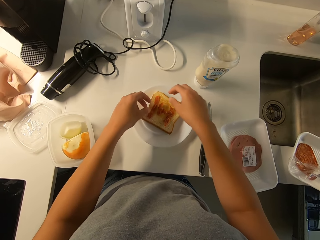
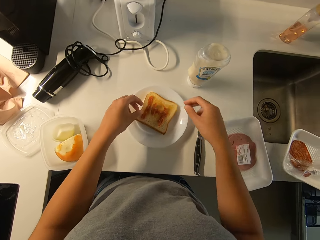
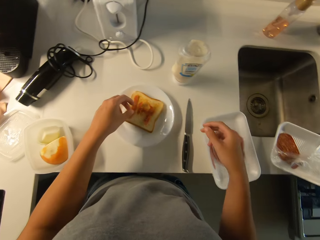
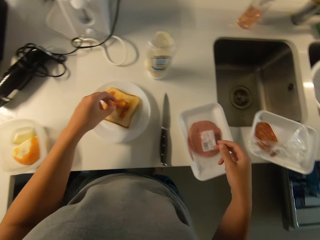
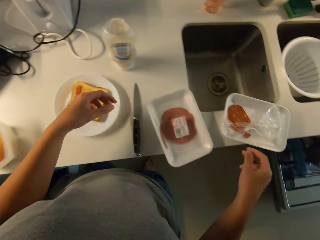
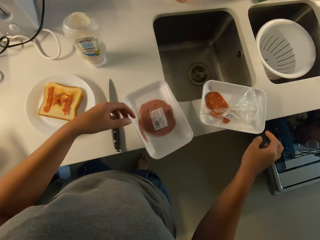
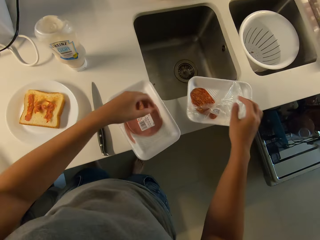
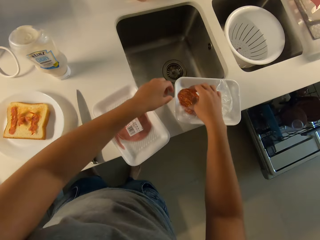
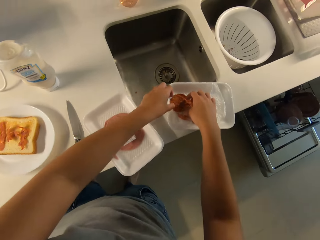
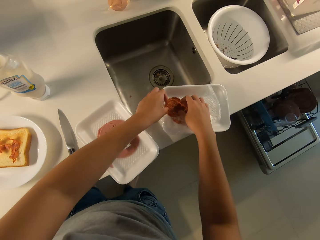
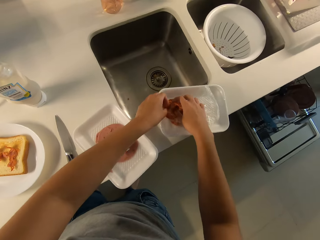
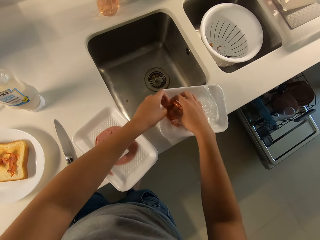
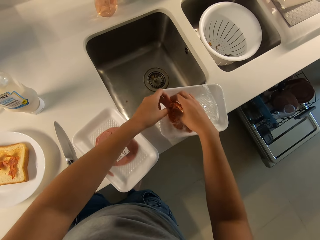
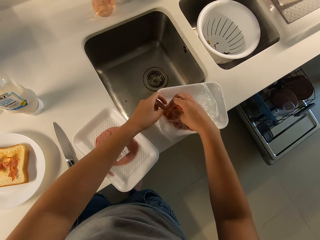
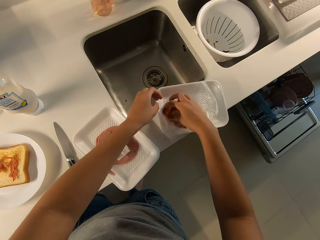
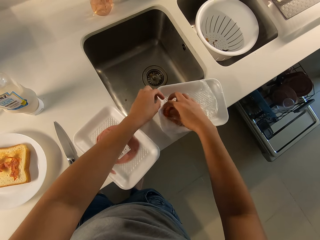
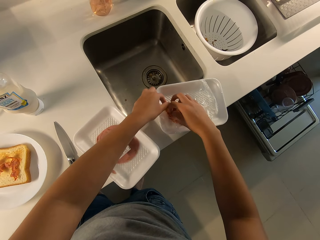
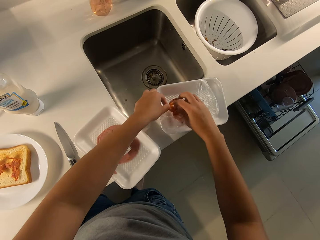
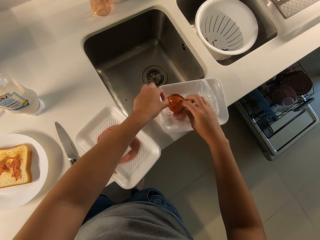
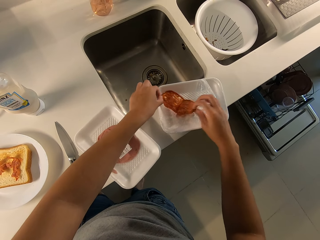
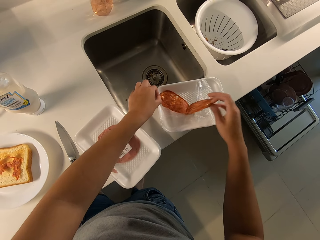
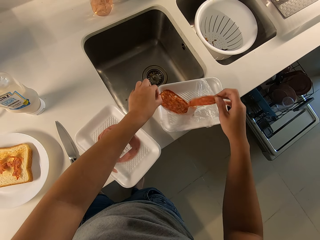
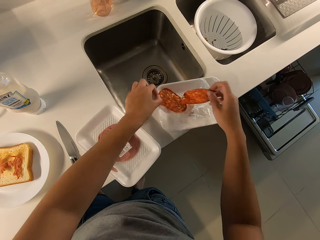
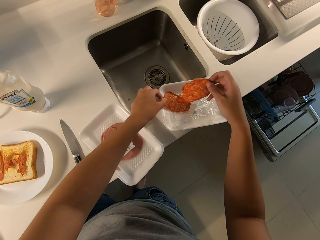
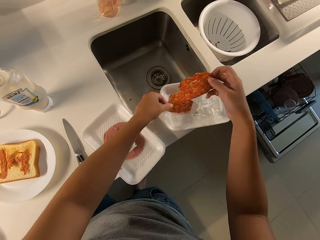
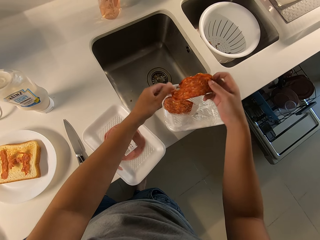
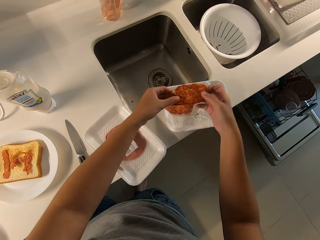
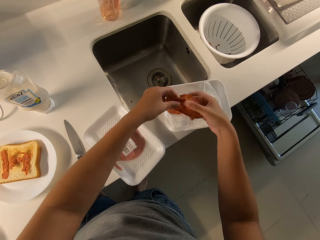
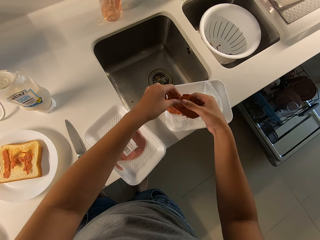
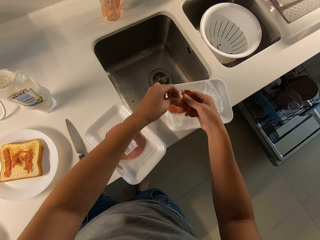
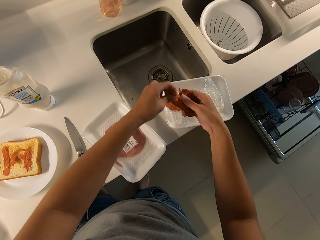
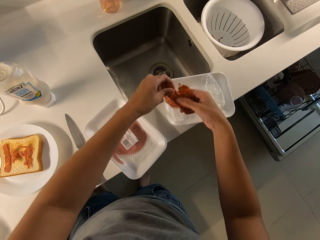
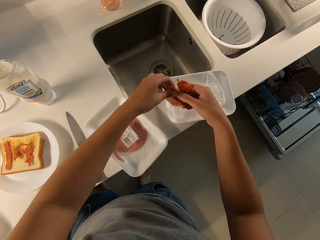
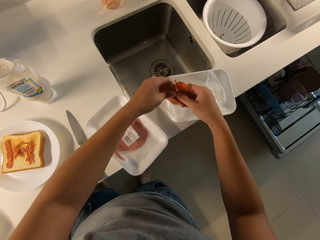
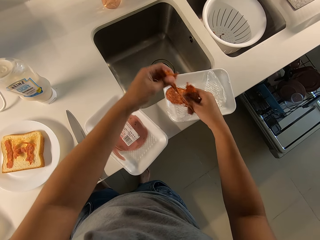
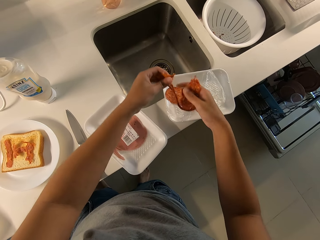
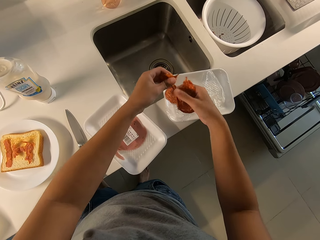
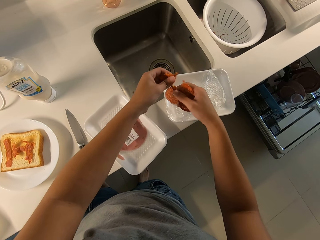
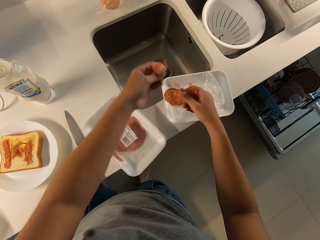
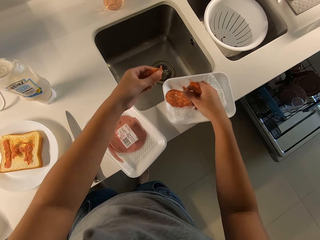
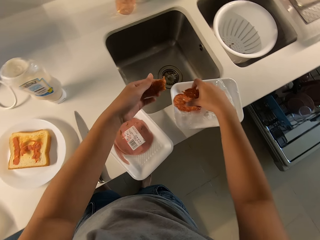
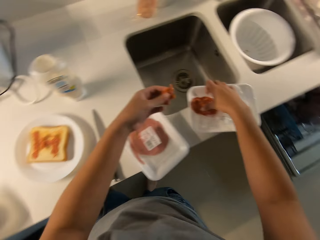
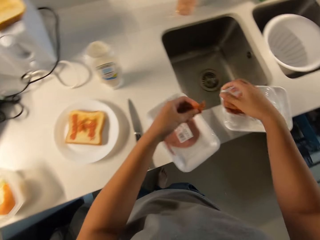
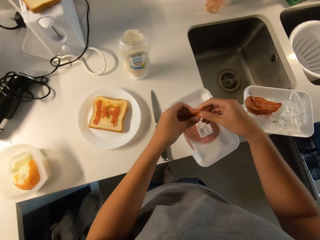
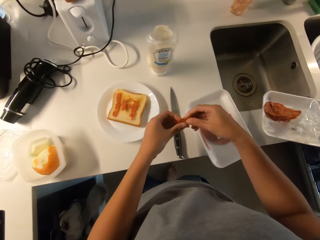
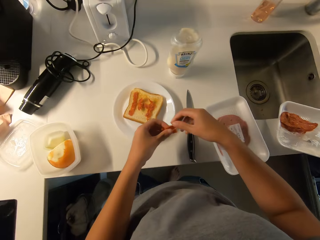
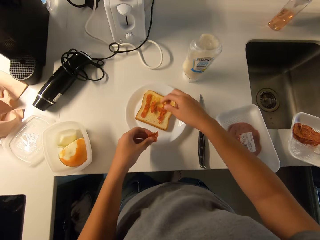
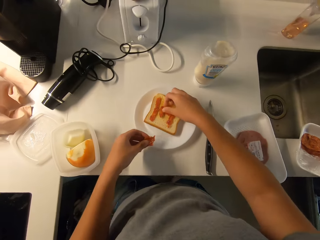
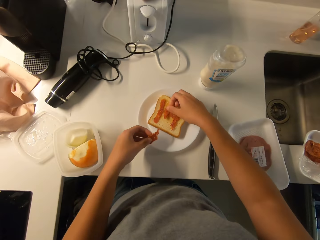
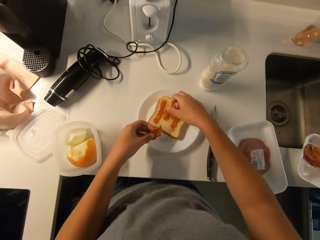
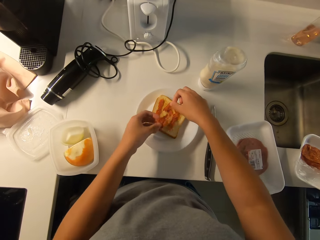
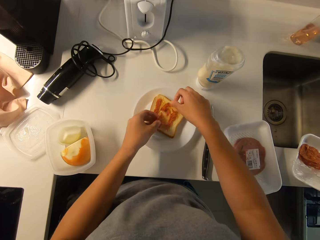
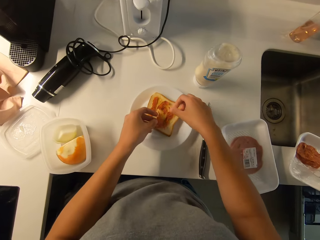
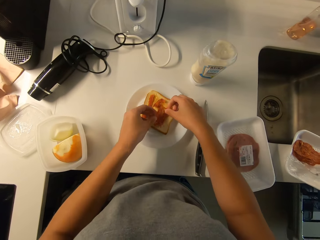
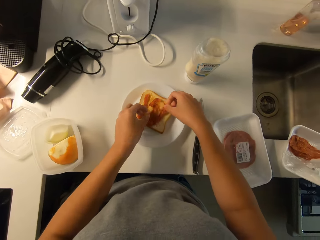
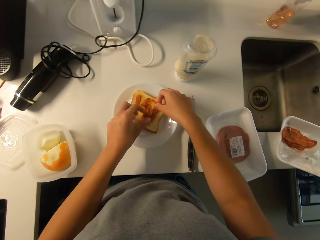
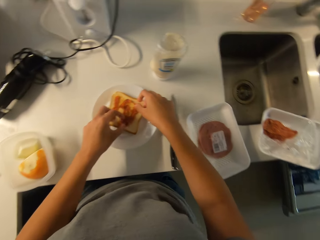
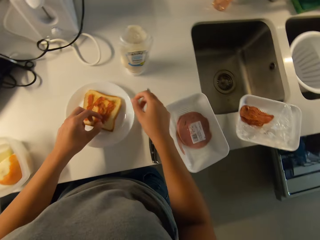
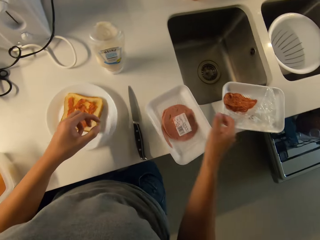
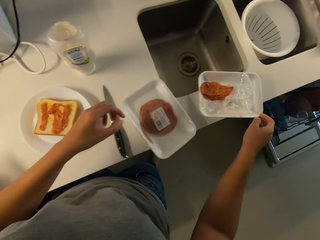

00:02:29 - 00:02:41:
The camera wearer picks up pieces of beef or bacon from a storage can with her hands. She separates the pieces of beef in the plate with her hands. She holds a second piece of beef with her hands. She cuts the second piece of beef into pieces with her hands. She puts down a piece of bacon on the storage can. She puts the pieces of beef on the slice of bread with her hands.

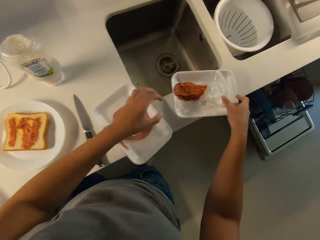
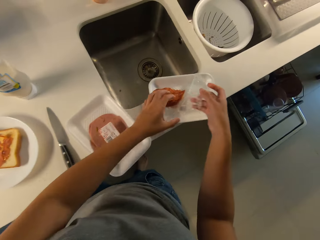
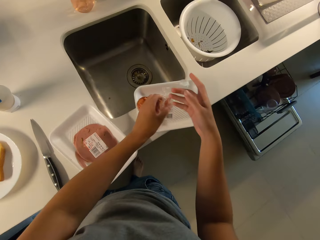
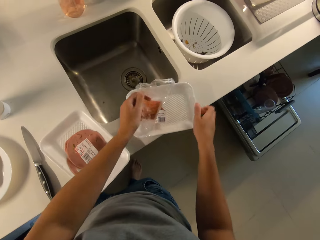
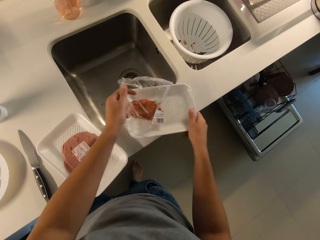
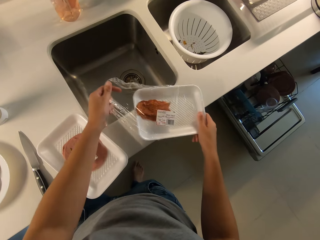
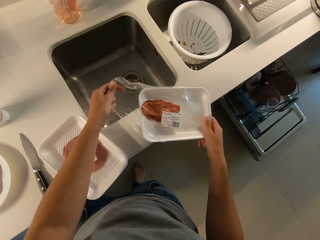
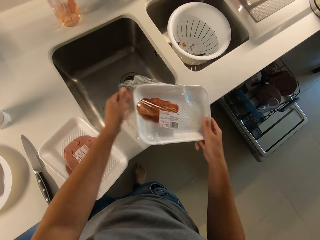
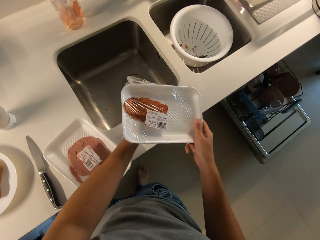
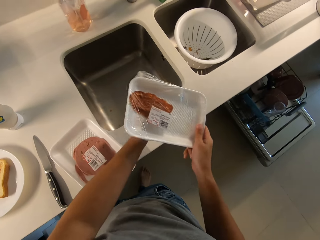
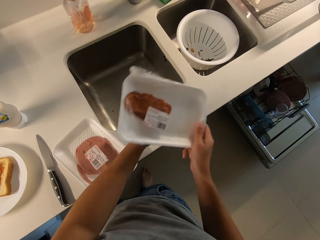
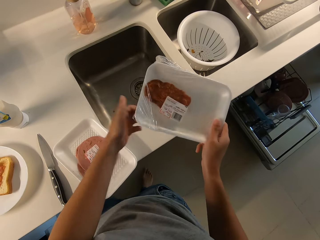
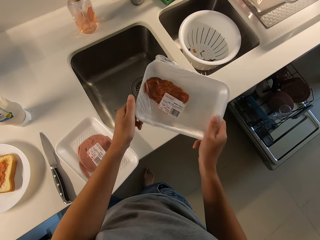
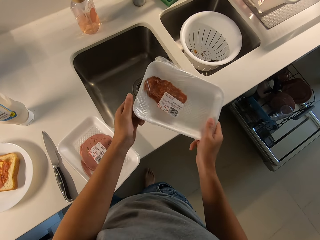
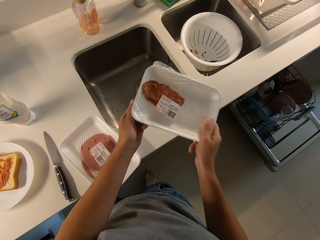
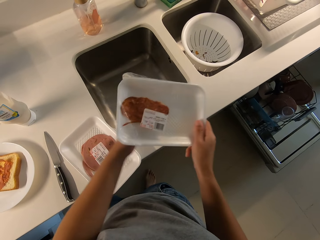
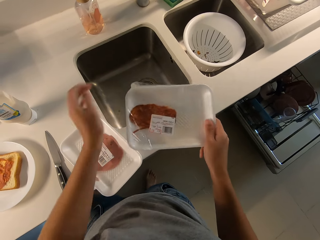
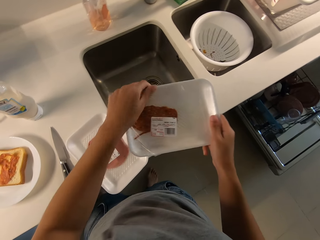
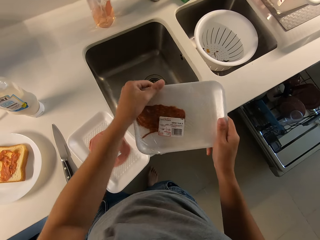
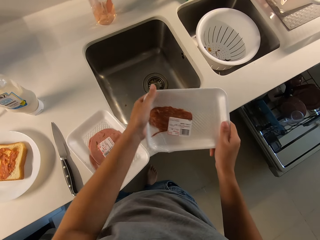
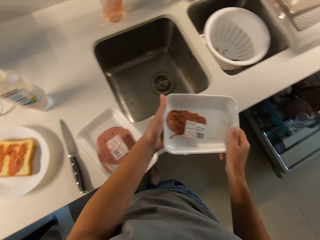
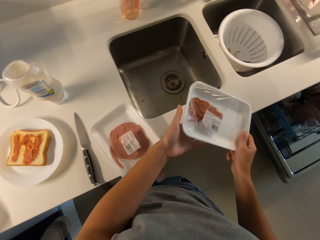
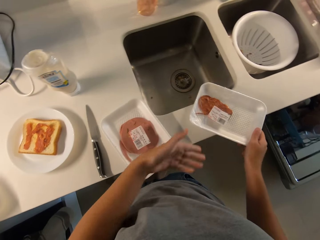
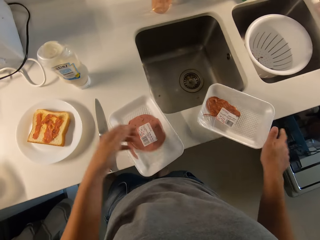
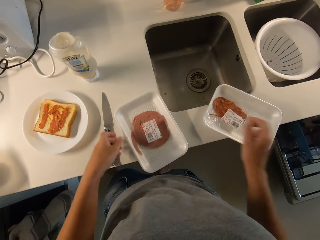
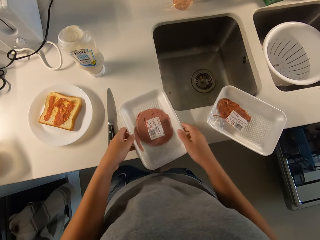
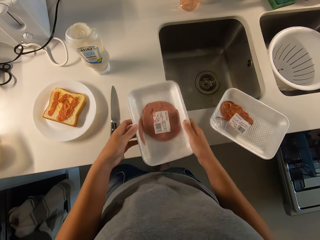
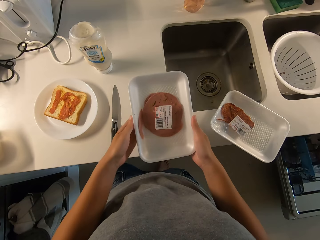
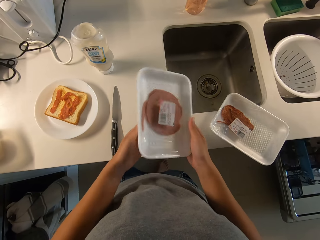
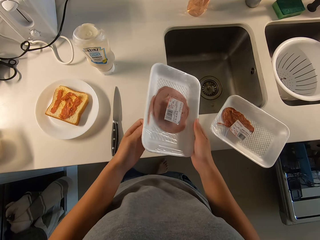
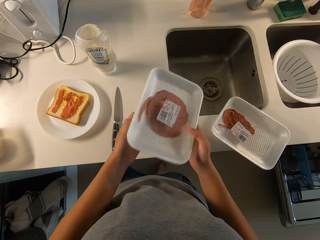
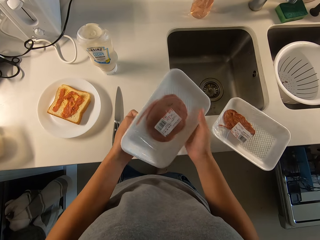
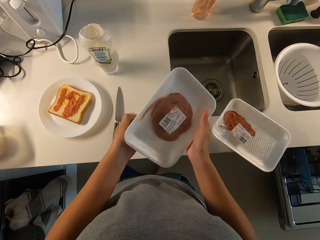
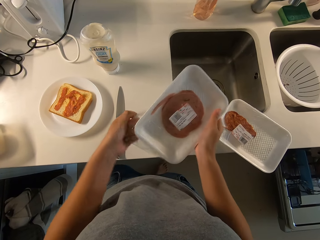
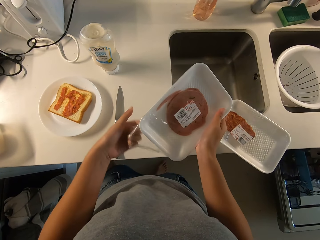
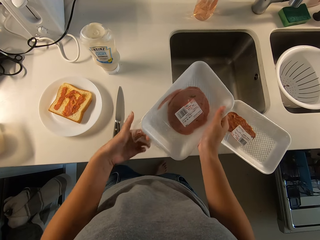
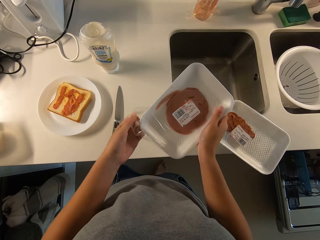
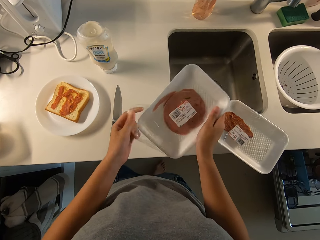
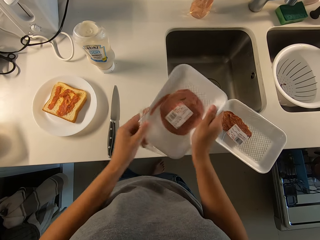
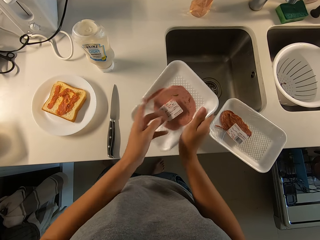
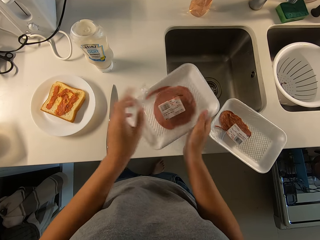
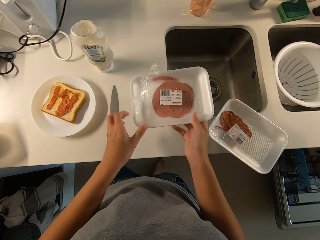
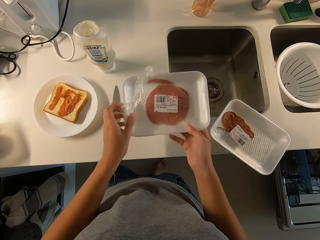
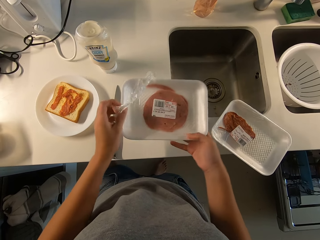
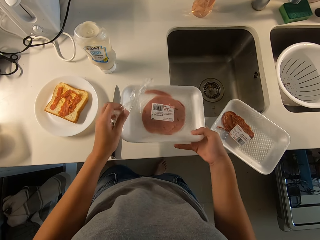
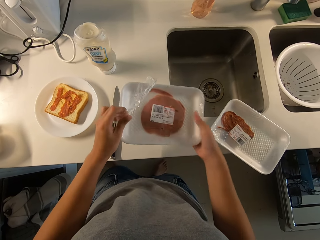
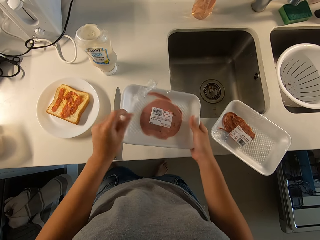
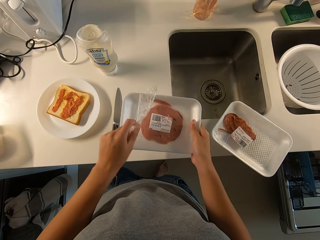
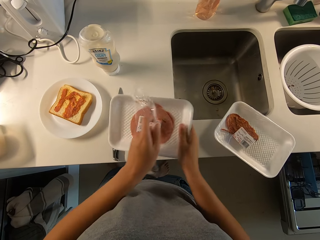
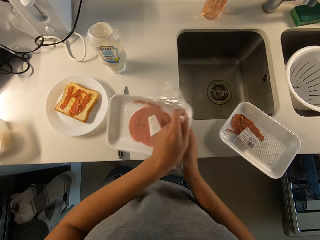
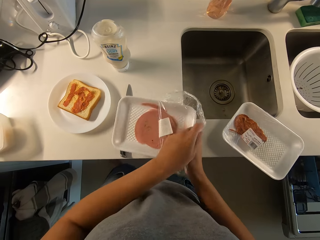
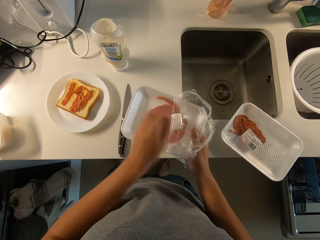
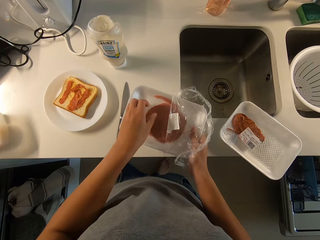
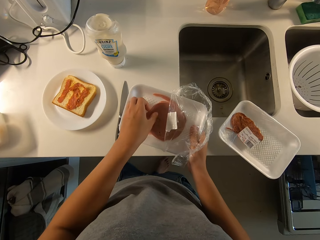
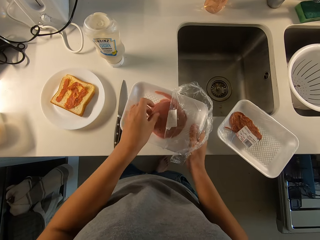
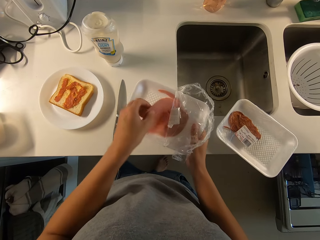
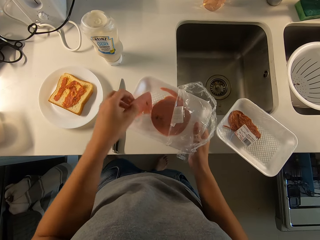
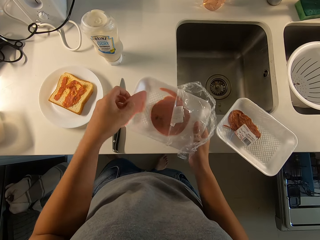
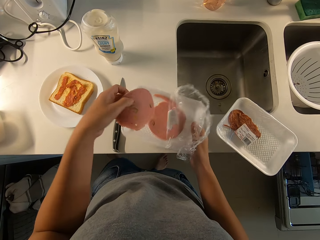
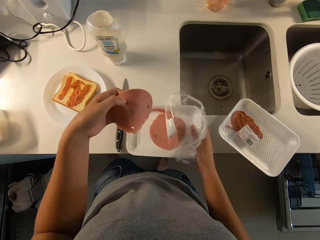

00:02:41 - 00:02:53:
The camera wearer closes the covering of the plate of beef with her hands. She puts the plate of beef on the table top with her right hand. She picks up a plate of ham from the table top with her hands. She opens a covering of the plate of ham with her left hand. She picks up a piece of ham with her left hand.
